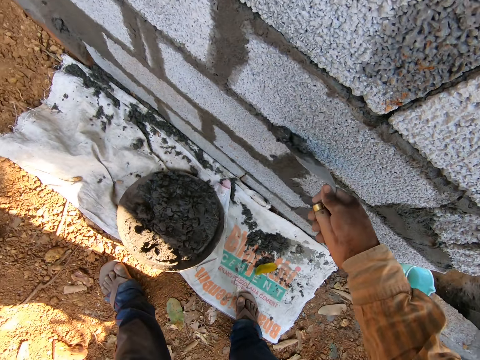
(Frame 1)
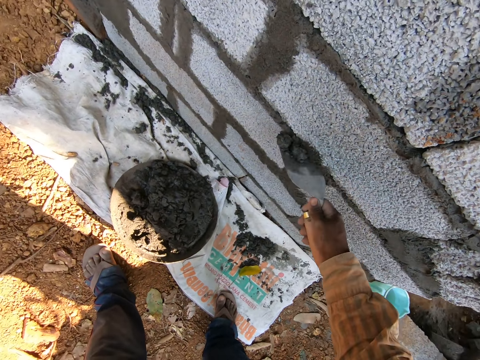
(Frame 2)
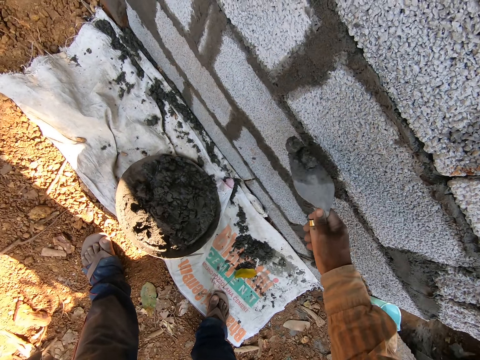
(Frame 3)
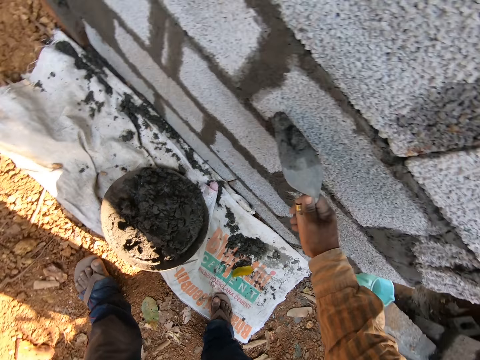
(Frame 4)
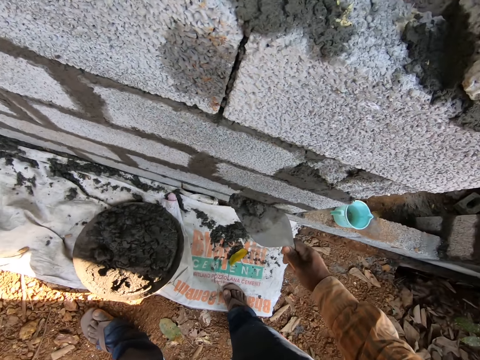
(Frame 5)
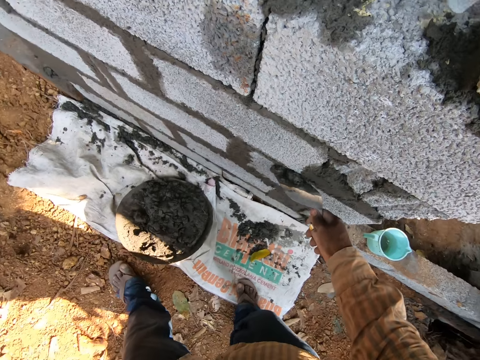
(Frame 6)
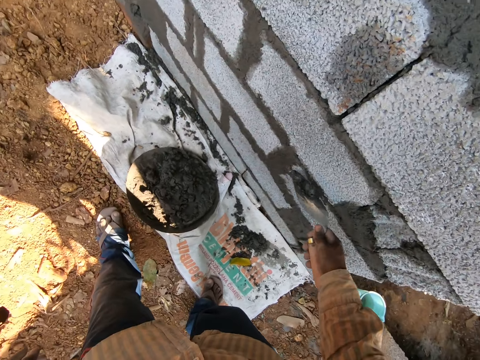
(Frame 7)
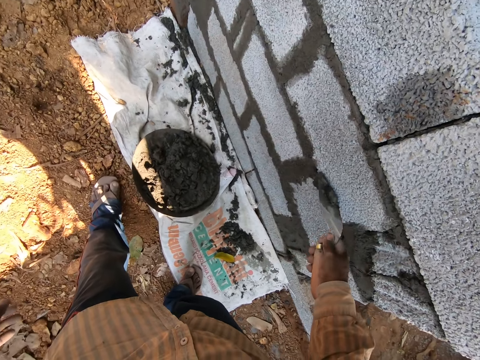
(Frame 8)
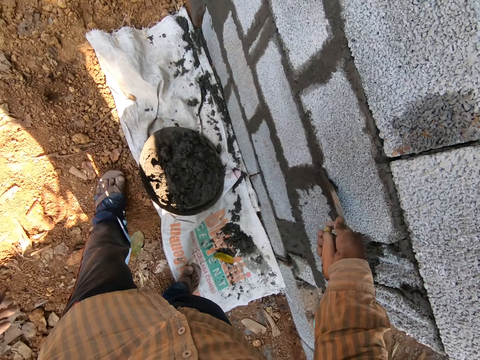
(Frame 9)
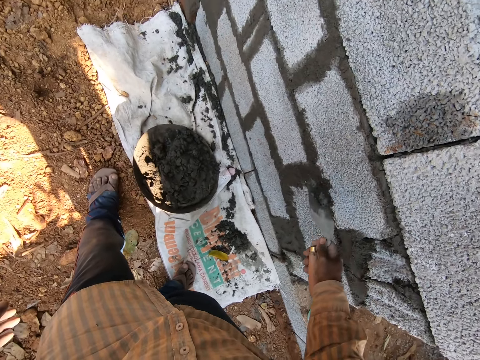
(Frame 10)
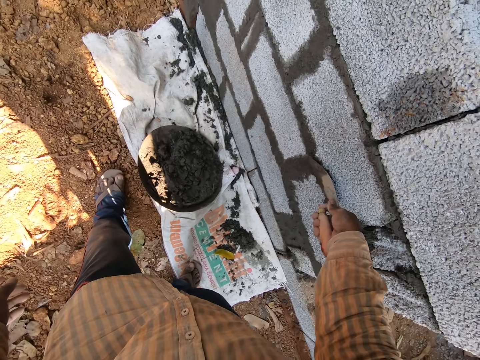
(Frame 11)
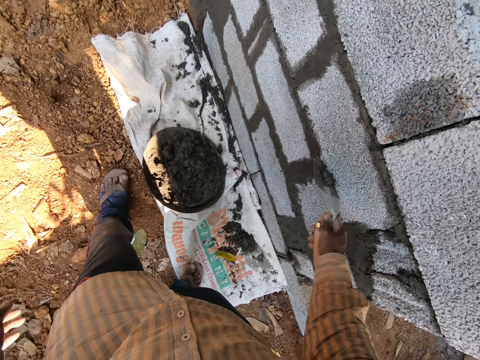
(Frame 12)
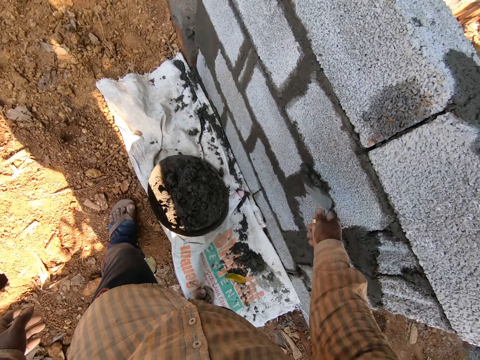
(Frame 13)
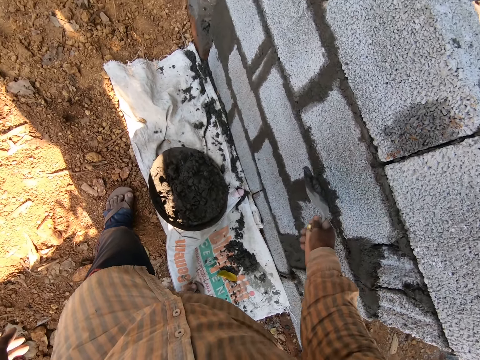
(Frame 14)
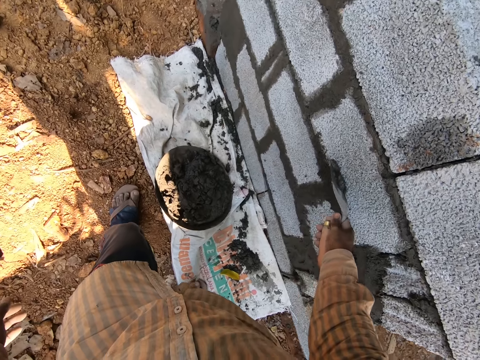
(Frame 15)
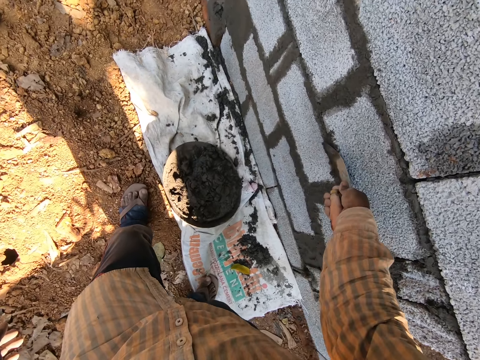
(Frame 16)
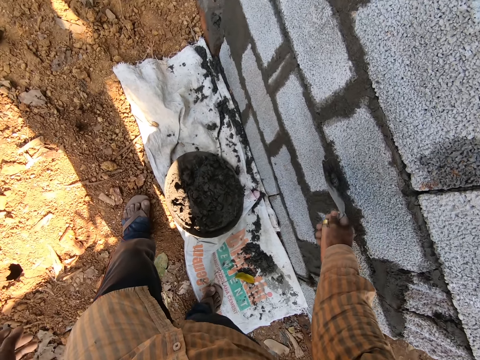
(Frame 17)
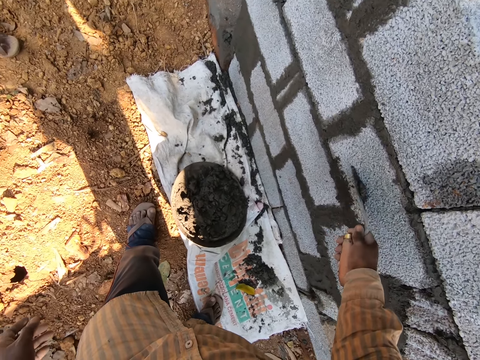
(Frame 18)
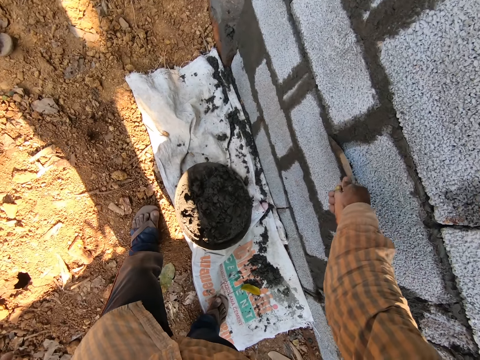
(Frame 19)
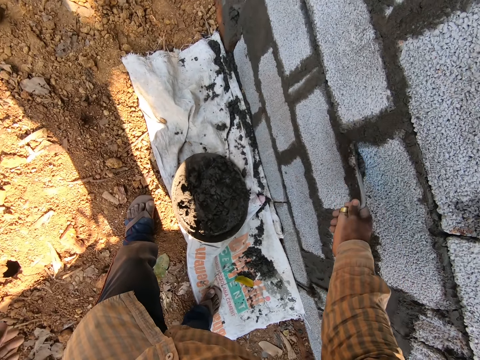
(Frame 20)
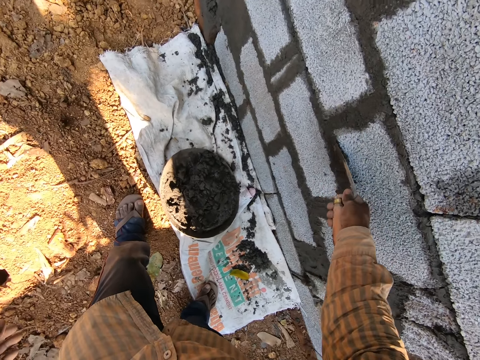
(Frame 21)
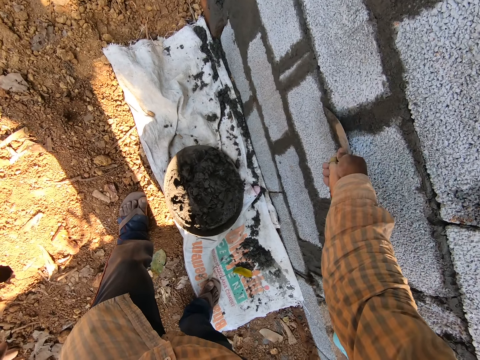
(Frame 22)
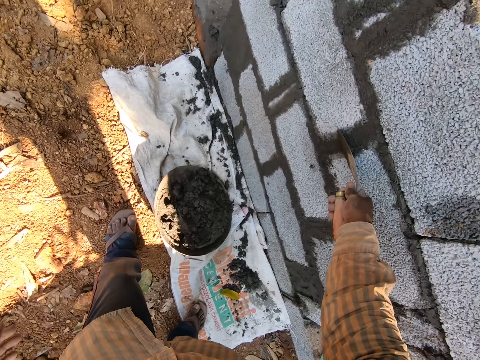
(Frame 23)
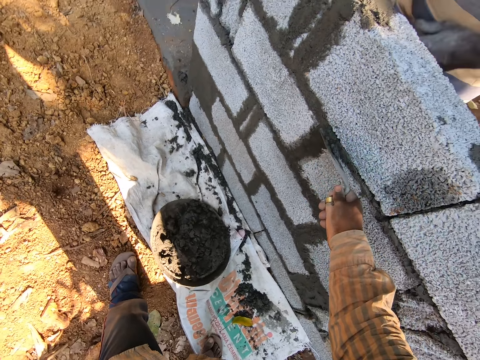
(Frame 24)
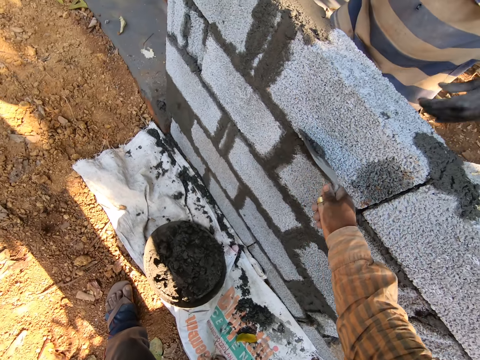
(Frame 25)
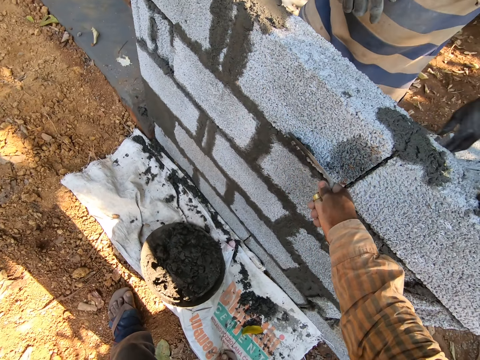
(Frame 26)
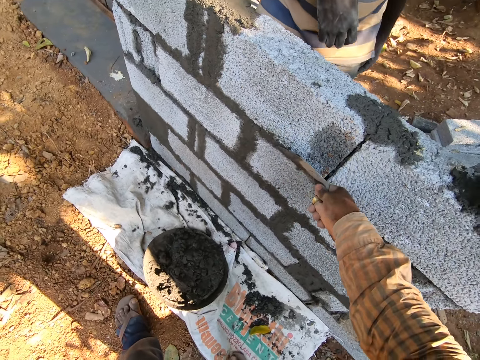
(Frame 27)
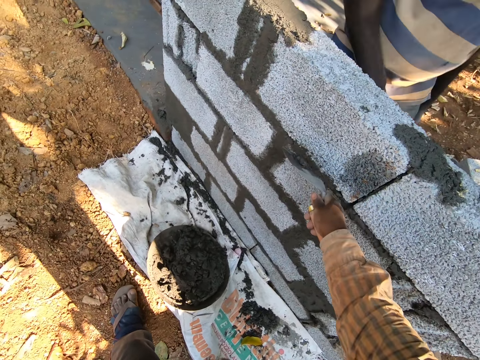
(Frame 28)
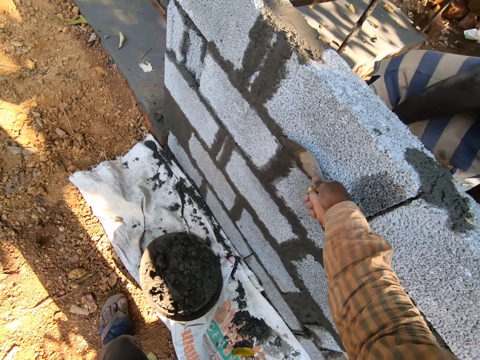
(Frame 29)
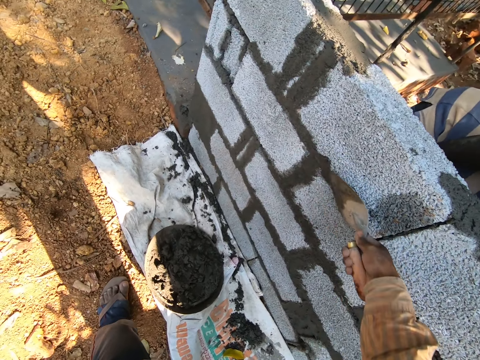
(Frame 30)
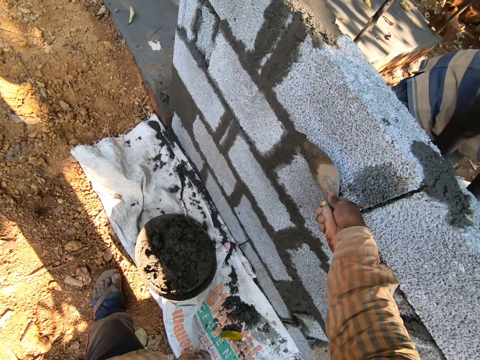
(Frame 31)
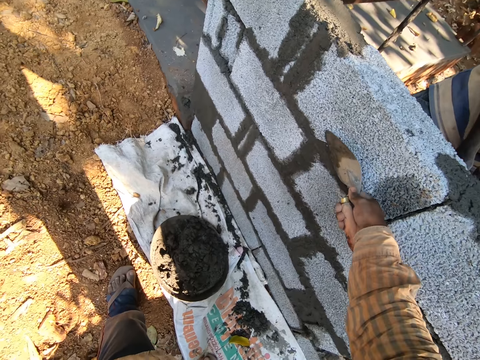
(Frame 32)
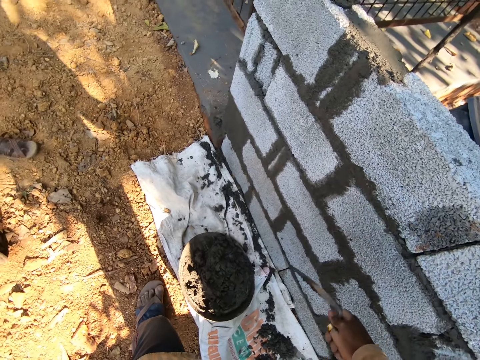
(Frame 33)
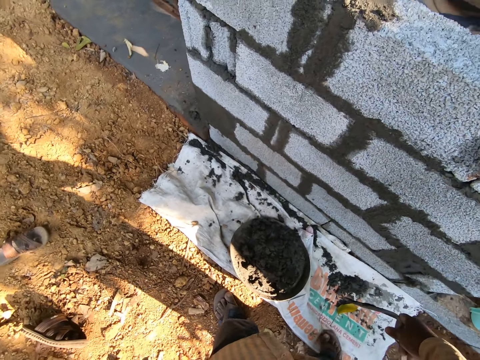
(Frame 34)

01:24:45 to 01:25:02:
The camera wearer plasters the wall between the blocks with the trowel in his right hand. He smoothens the cement. A person moves the left hand. The person bends.

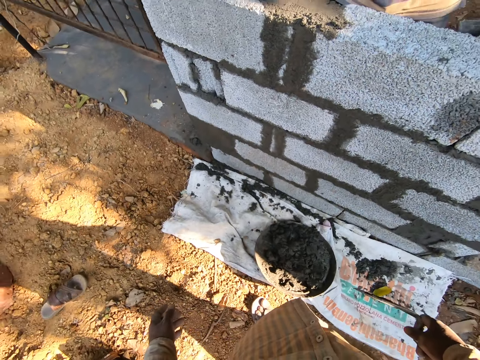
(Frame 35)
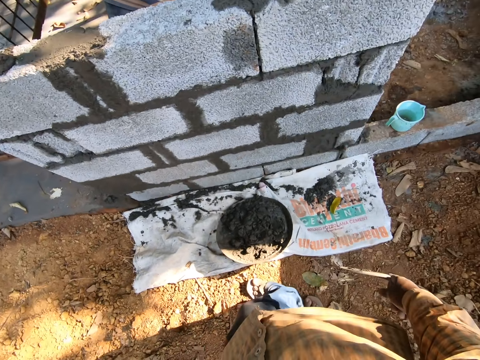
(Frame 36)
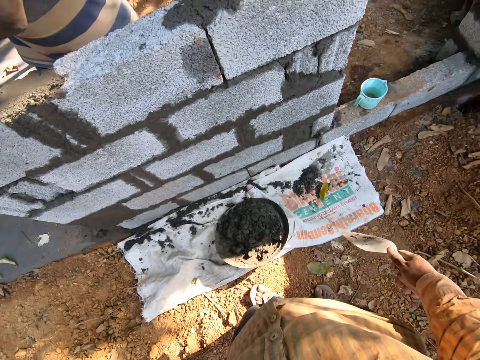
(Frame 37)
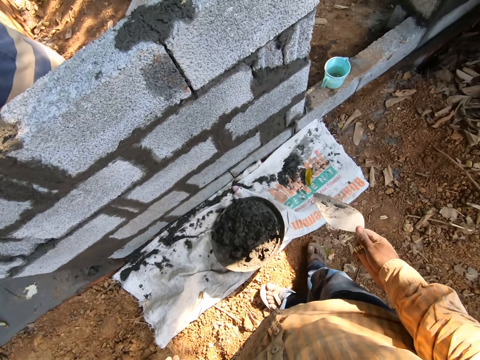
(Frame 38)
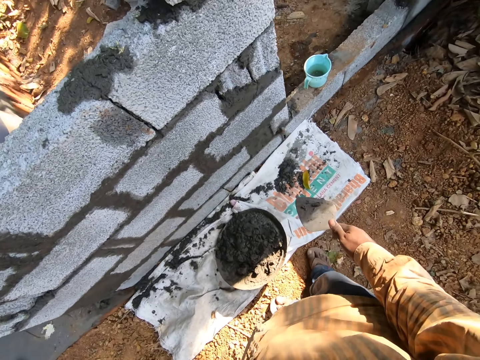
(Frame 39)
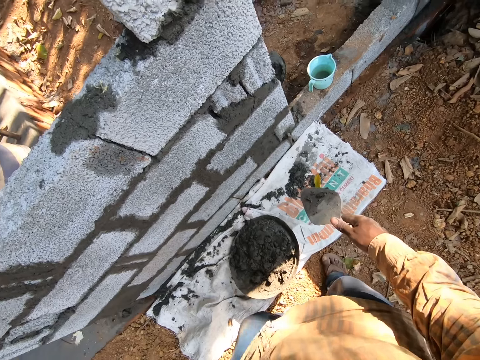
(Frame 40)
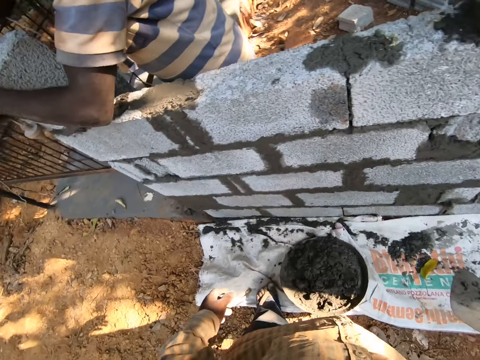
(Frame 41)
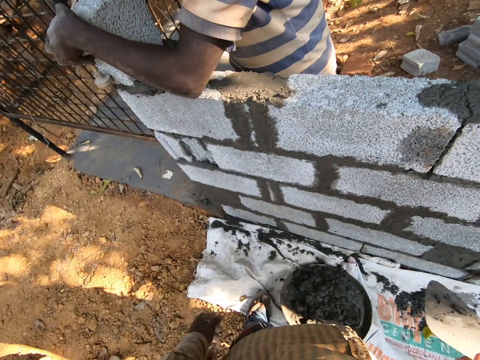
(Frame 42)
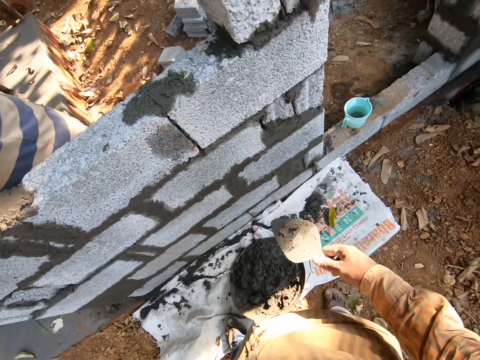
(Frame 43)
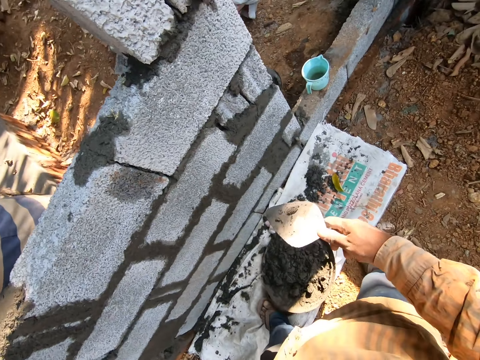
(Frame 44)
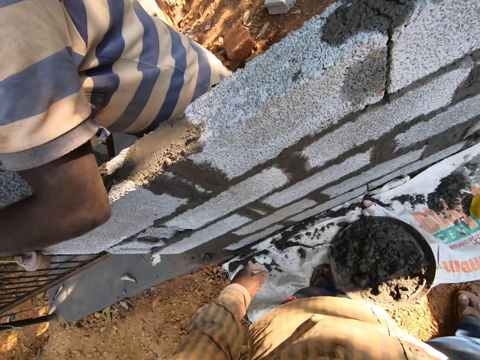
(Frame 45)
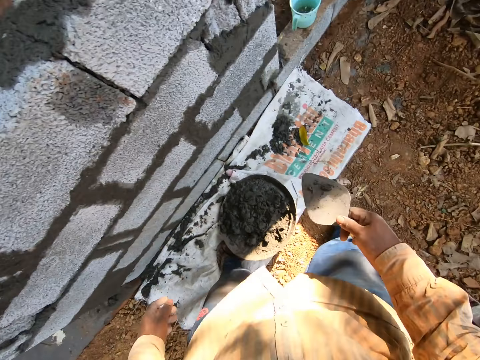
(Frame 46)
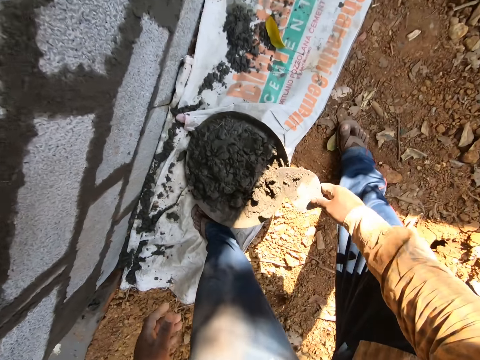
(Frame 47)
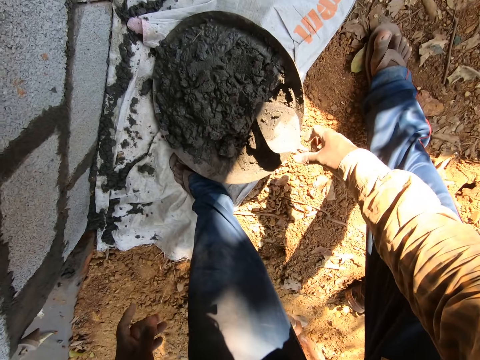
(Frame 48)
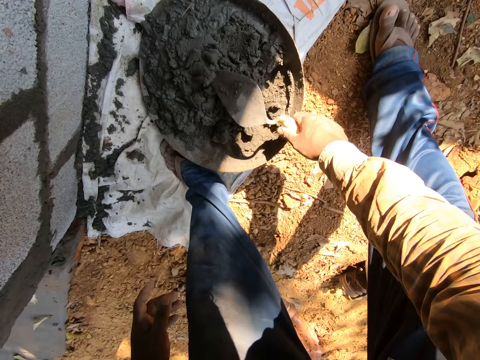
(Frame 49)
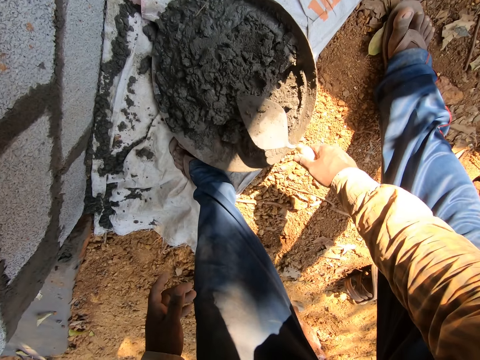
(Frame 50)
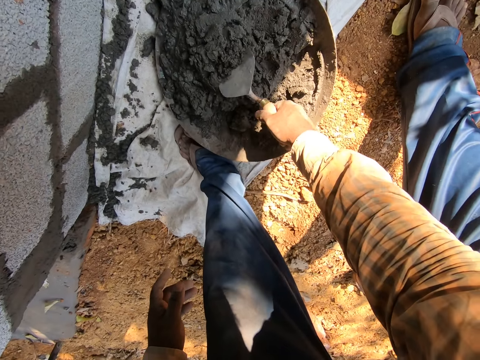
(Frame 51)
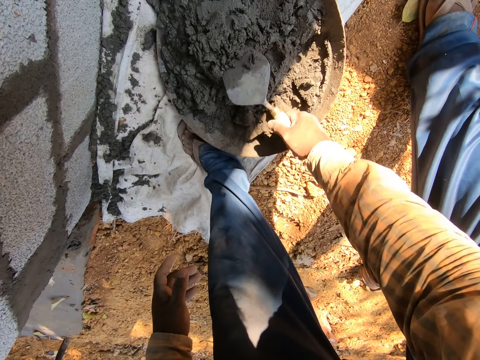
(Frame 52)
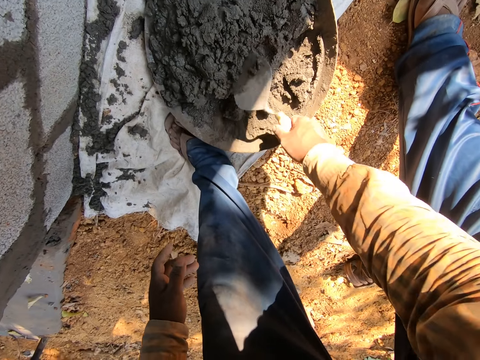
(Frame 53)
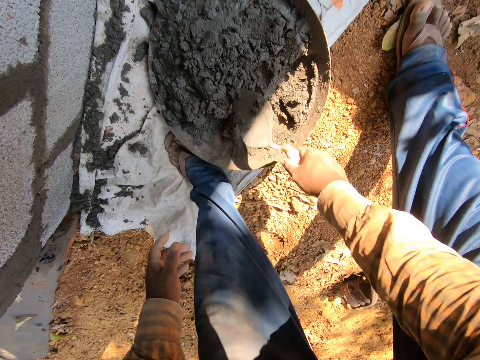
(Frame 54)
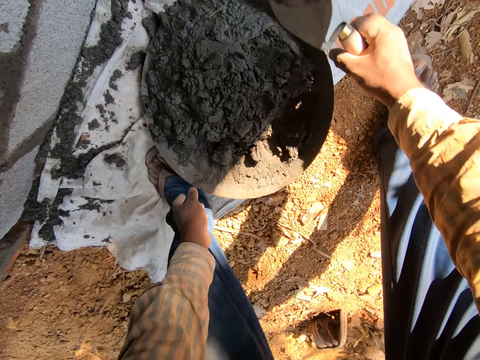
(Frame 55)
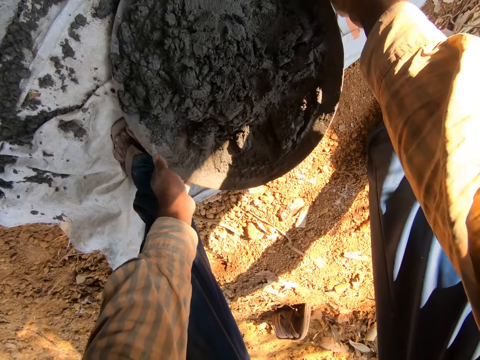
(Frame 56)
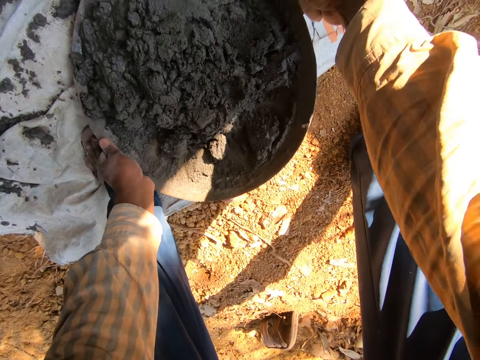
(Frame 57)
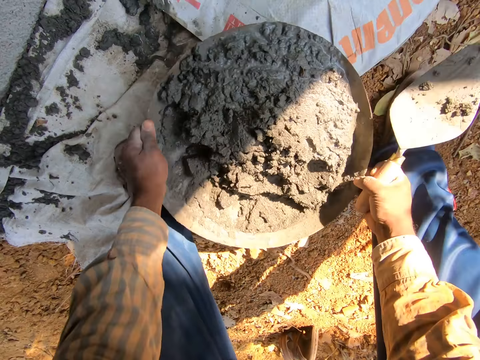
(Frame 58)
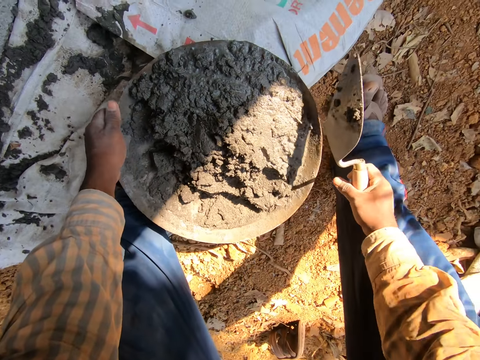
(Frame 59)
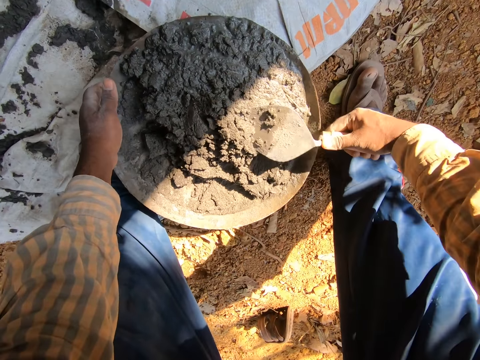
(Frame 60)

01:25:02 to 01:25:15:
The camera wearer turns round. He scoops cement from the tray. He positions the head pan on the floor properly with both hands. He picks the tray. He drops the tray down.
